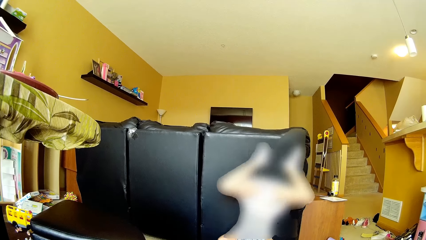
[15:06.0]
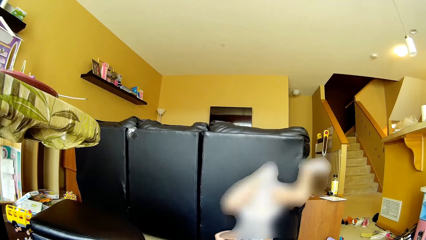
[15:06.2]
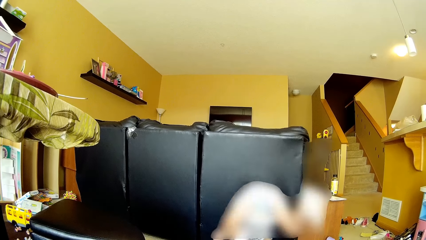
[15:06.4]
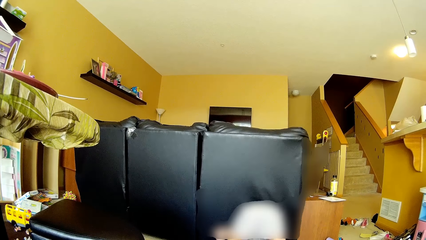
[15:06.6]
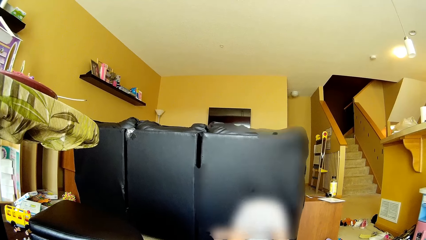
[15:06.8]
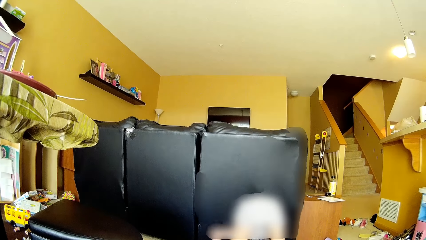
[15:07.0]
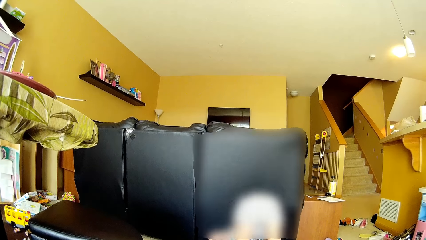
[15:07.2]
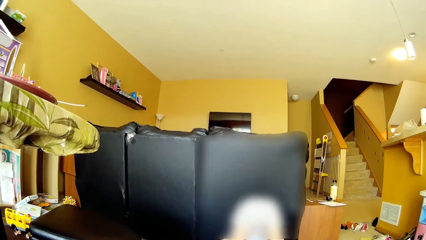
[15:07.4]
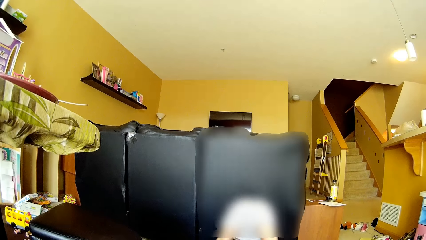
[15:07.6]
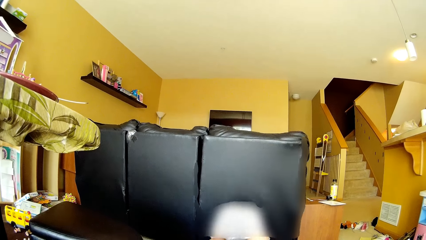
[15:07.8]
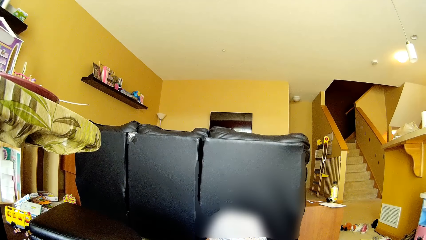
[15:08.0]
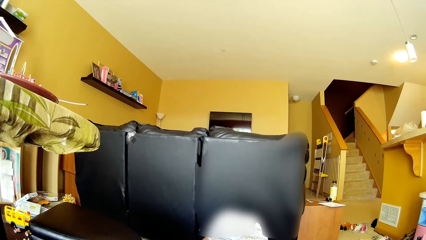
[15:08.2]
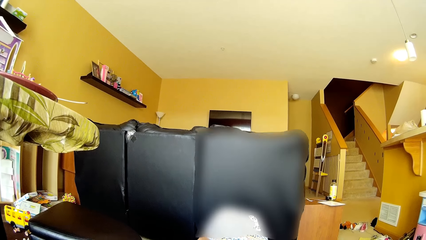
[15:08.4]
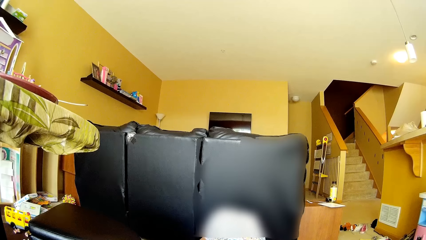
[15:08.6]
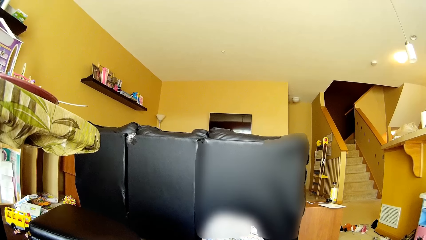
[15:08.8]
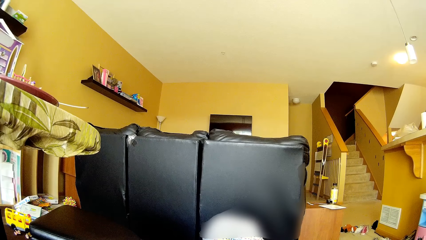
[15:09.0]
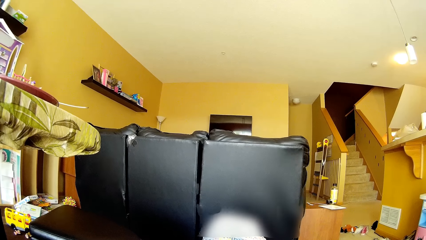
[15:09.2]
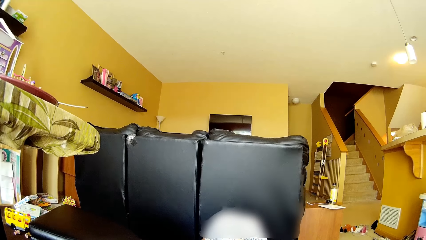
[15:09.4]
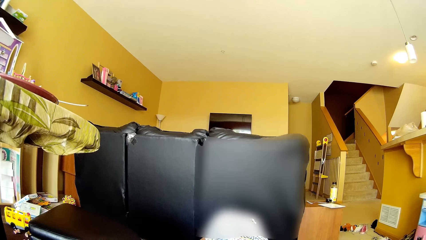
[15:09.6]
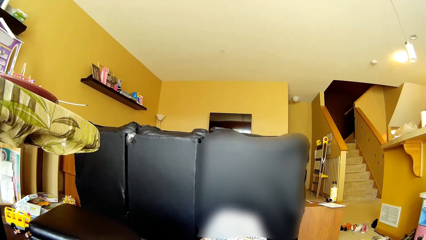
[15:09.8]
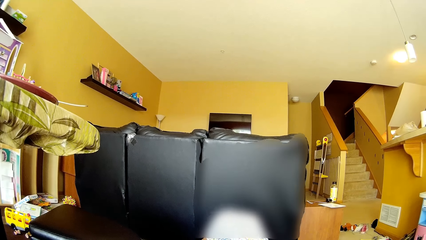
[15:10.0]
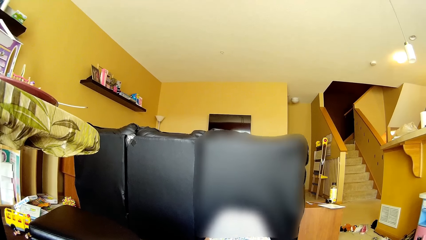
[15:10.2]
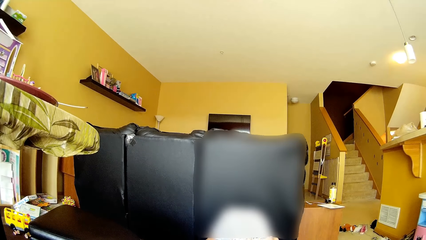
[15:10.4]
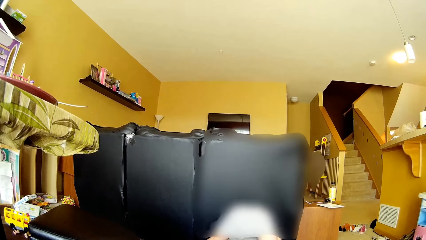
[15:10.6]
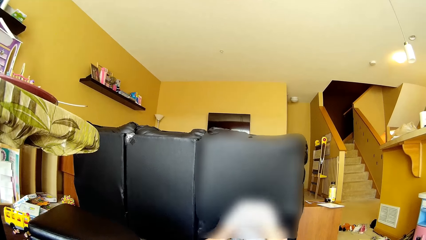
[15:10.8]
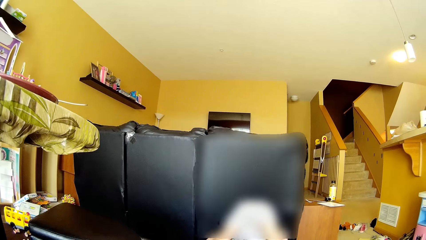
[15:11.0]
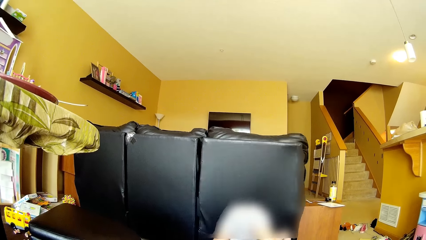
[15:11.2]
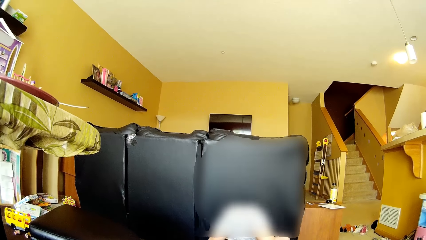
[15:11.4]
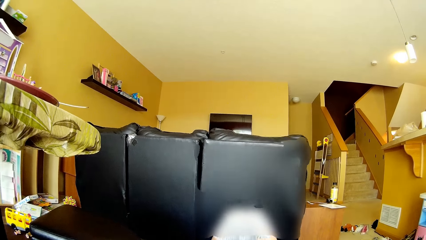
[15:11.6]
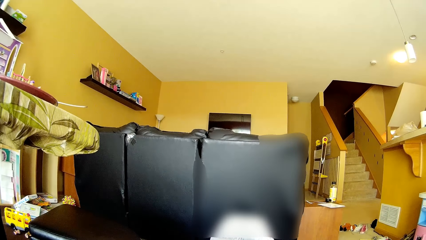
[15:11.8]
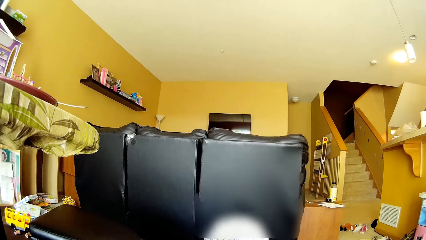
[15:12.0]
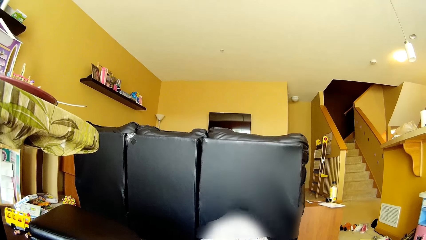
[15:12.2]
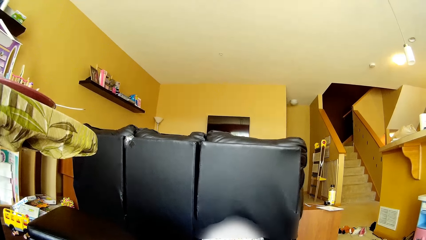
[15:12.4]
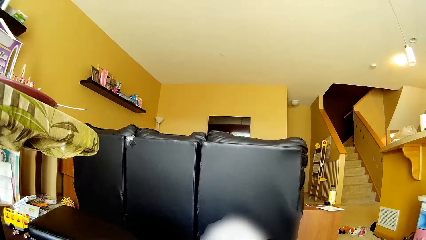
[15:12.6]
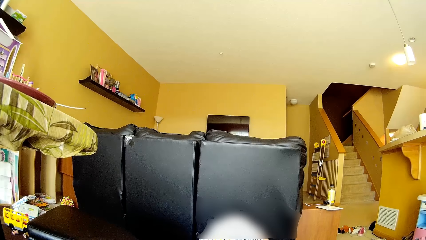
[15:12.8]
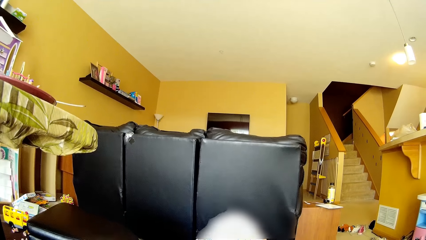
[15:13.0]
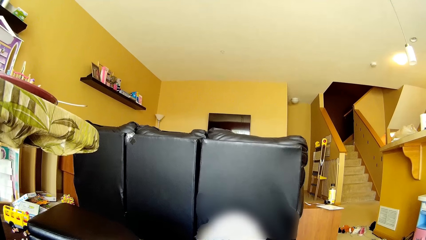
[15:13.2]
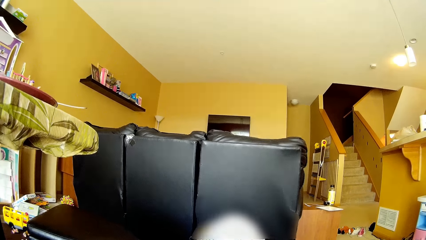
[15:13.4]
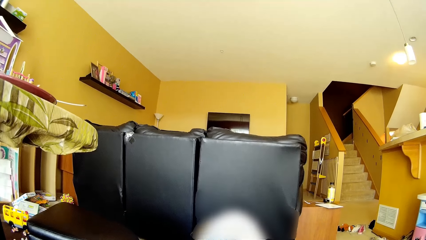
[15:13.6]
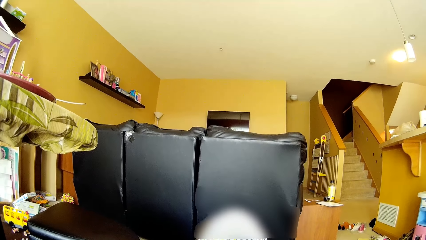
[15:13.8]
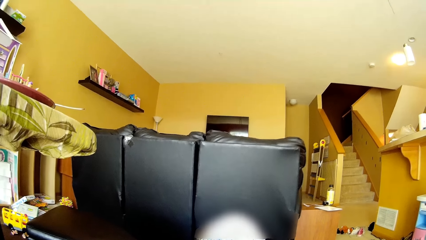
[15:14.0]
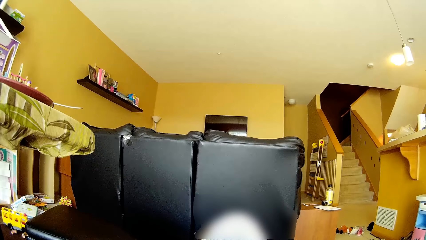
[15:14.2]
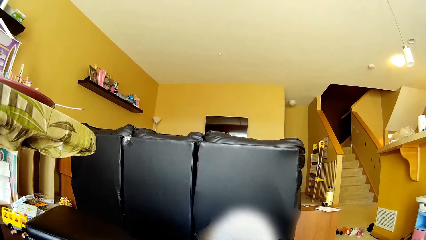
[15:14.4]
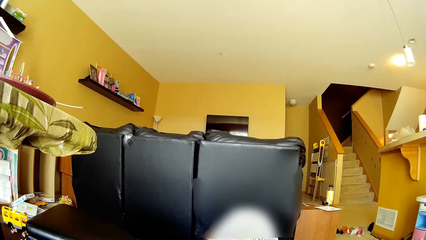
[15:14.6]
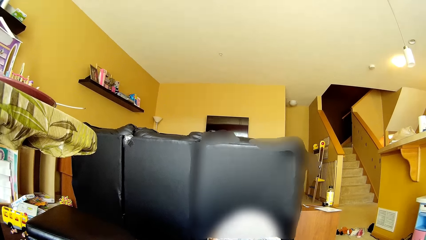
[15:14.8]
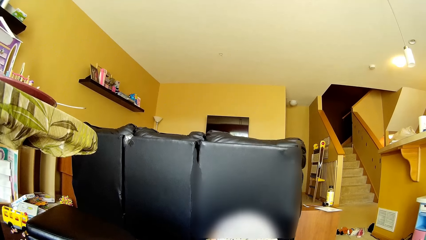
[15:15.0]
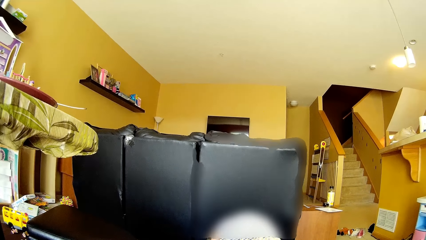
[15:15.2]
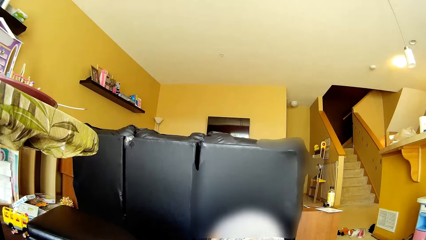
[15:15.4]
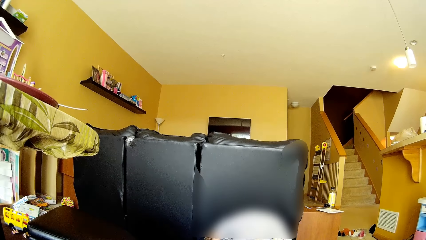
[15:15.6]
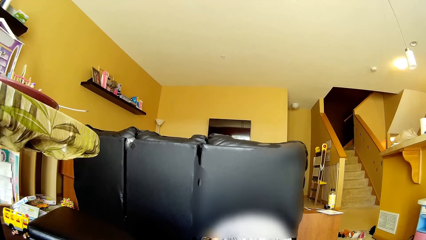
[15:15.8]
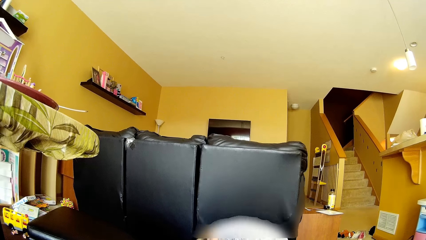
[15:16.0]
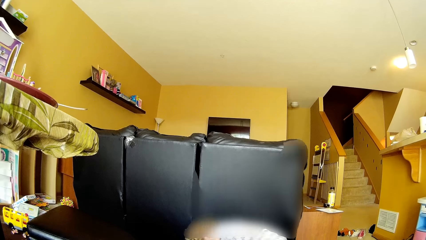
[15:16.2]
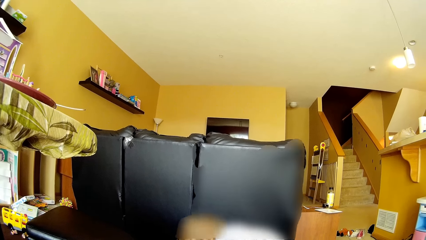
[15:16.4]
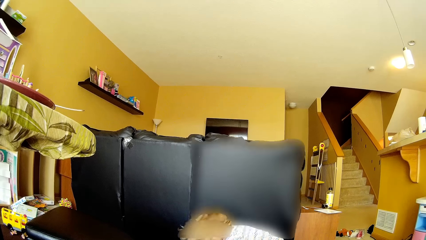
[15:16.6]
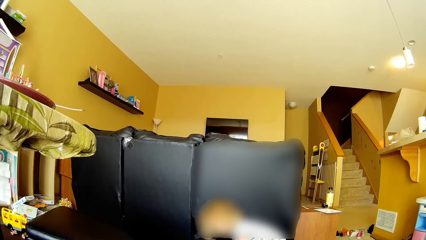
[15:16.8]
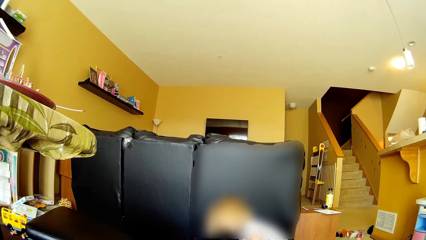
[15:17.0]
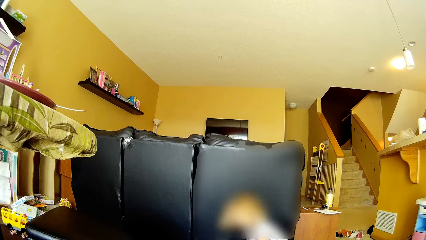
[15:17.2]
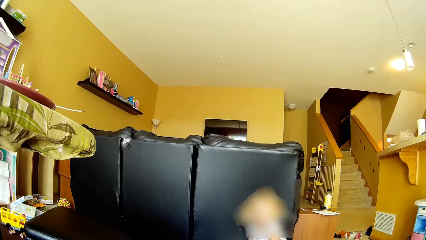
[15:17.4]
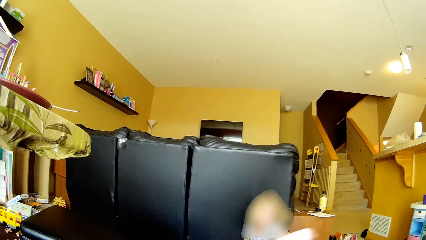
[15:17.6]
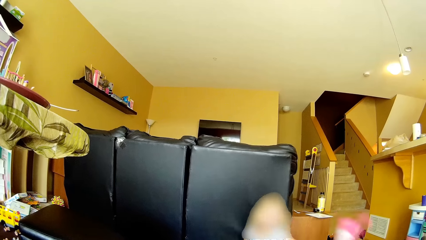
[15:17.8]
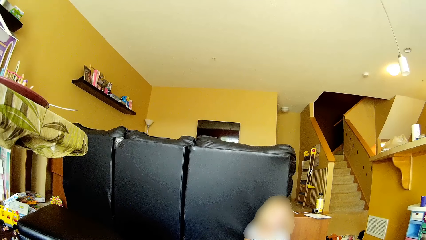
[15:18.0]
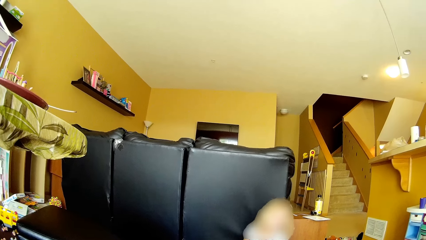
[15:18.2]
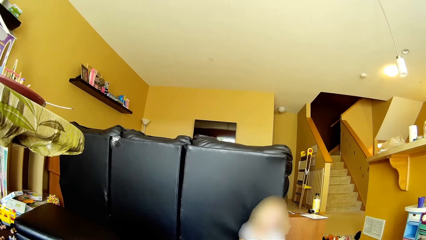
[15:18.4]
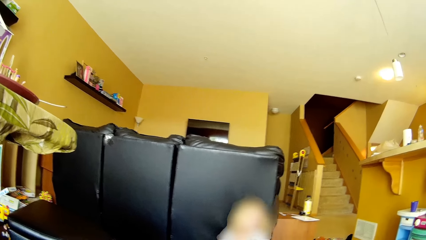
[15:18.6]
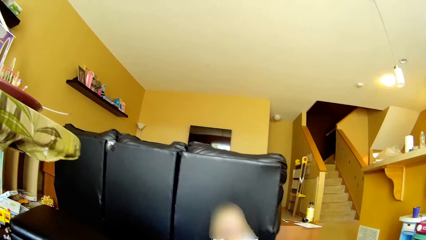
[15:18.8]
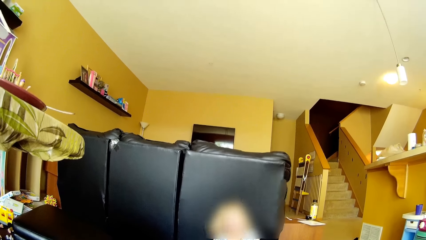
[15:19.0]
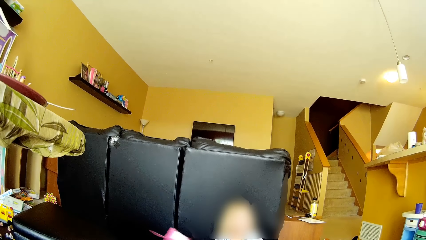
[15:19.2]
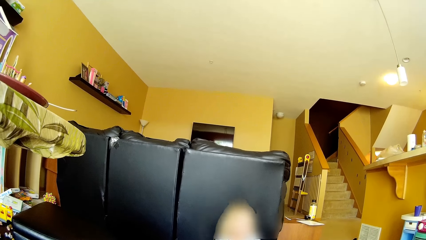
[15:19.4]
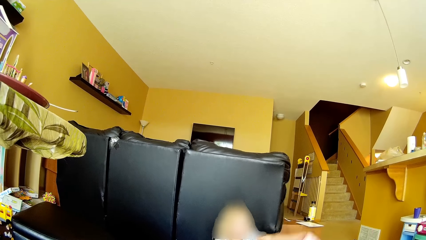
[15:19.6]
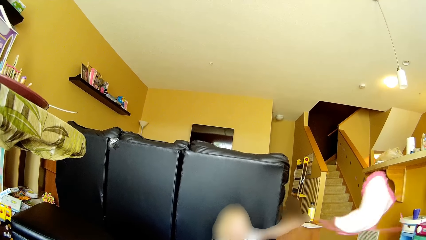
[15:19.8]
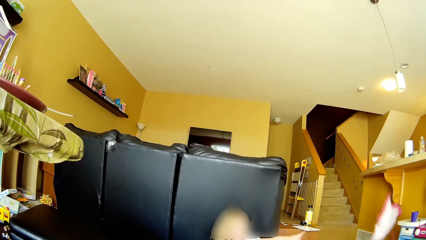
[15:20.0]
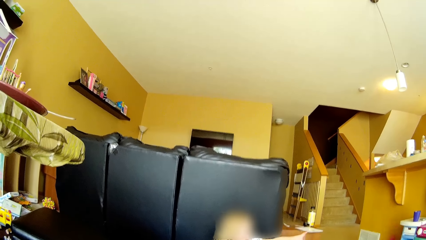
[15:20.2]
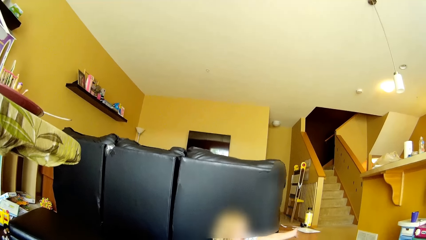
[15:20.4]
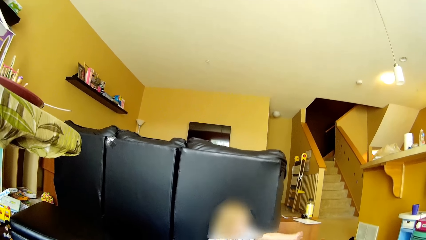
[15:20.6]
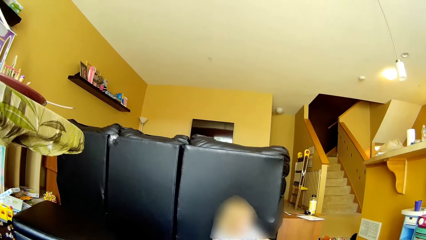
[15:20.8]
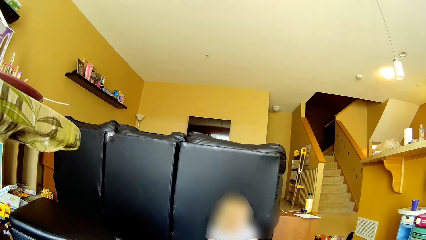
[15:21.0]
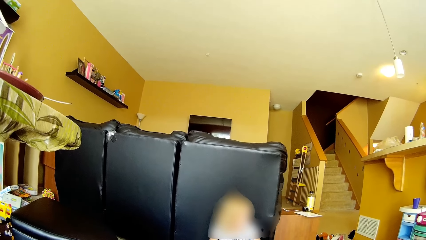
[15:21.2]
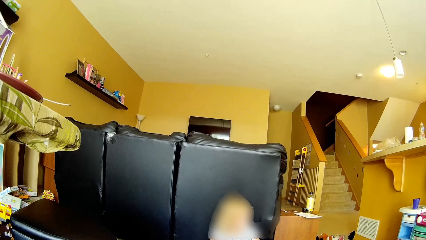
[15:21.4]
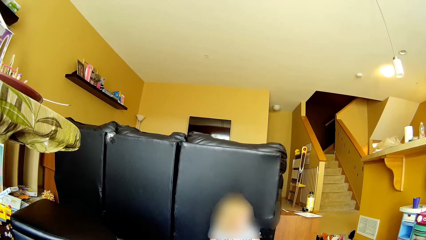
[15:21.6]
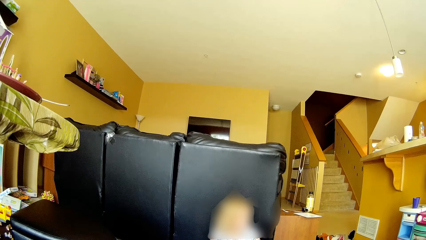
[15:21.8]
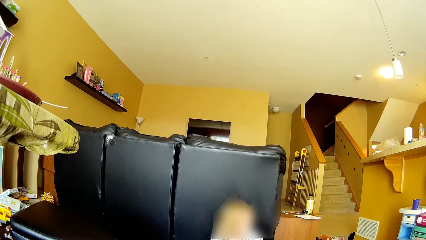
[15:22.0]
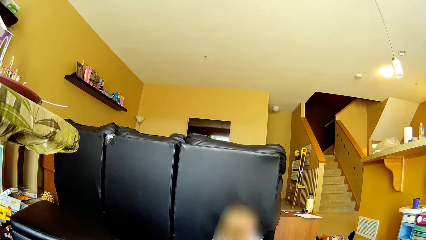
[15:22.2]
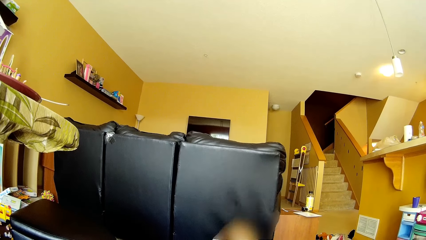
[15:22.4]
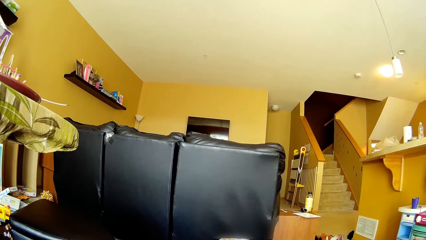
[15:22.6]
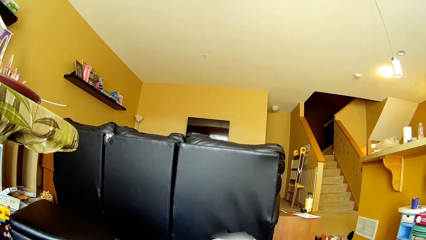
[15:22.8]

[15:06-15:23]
The girl holds a paper in her left hand. She throws the paper in her left hand on the floor.
